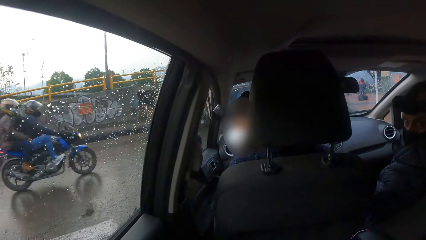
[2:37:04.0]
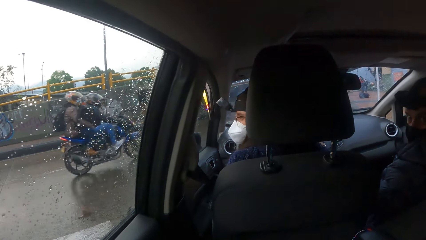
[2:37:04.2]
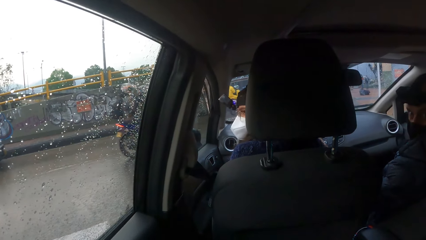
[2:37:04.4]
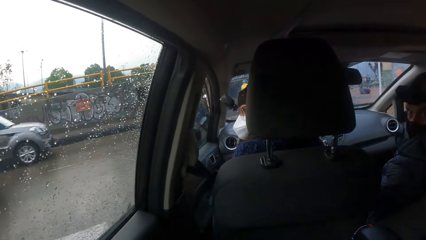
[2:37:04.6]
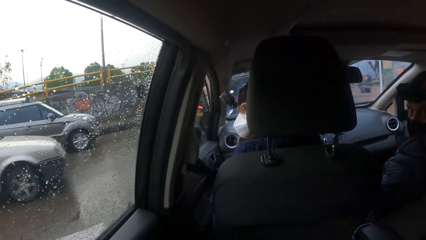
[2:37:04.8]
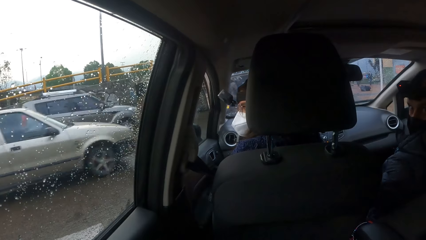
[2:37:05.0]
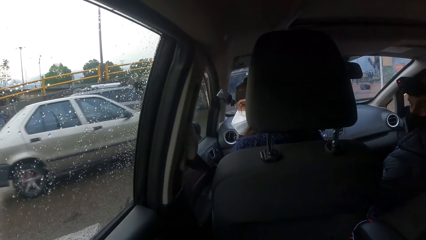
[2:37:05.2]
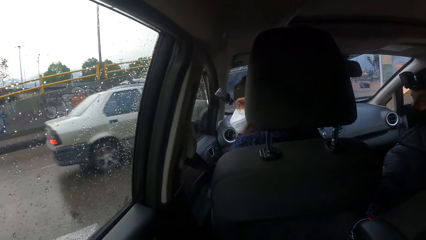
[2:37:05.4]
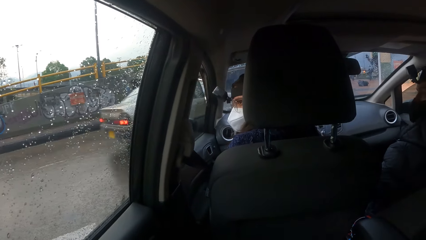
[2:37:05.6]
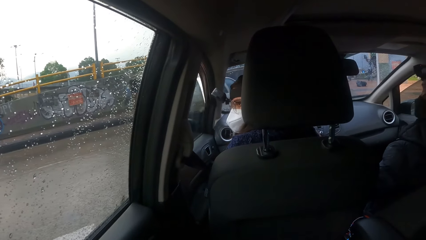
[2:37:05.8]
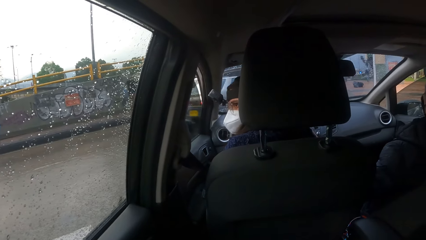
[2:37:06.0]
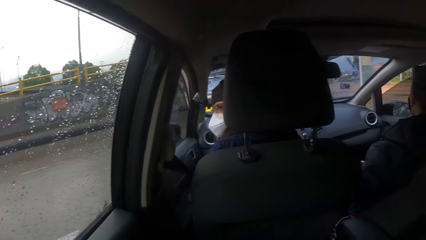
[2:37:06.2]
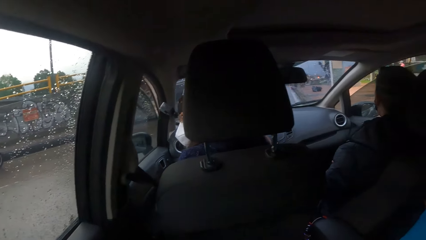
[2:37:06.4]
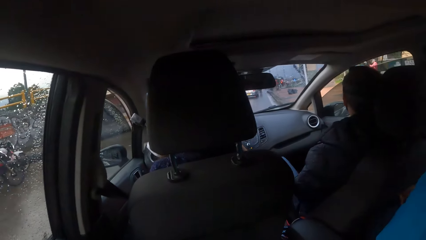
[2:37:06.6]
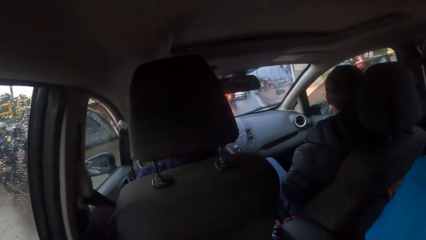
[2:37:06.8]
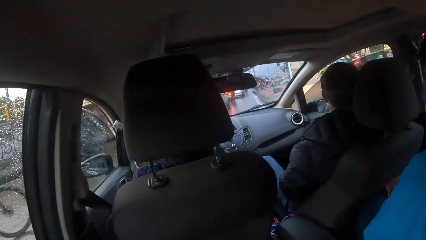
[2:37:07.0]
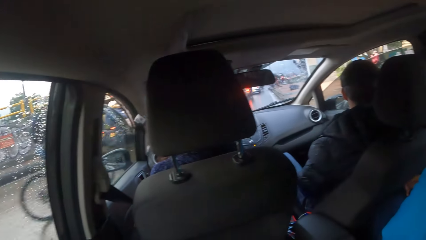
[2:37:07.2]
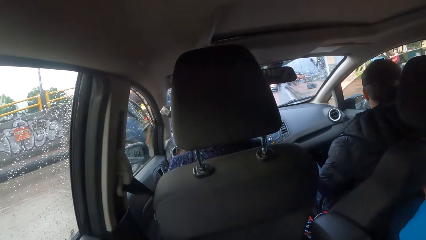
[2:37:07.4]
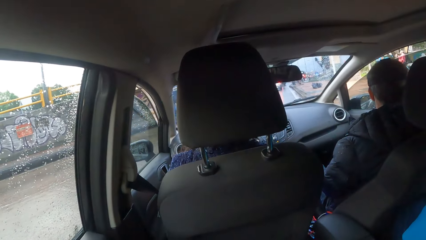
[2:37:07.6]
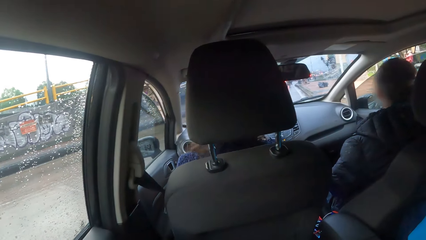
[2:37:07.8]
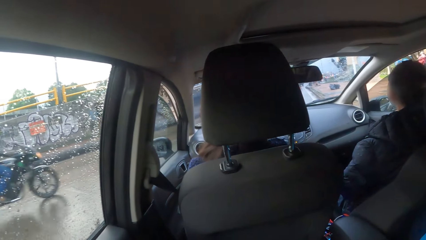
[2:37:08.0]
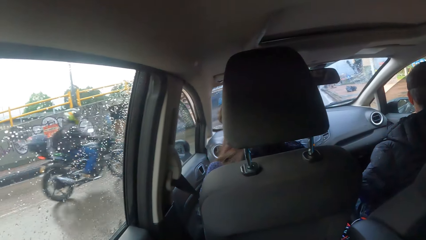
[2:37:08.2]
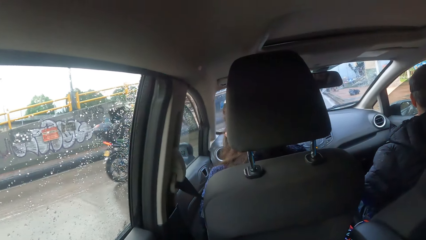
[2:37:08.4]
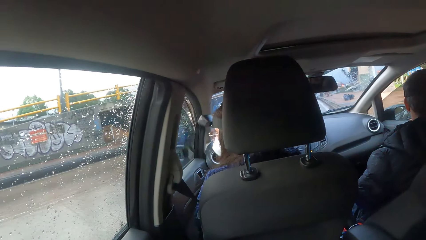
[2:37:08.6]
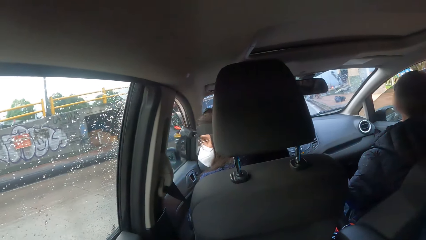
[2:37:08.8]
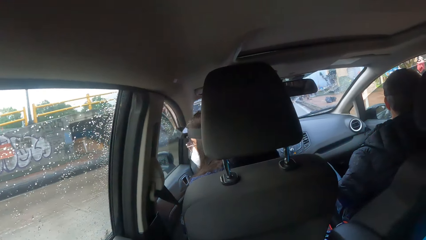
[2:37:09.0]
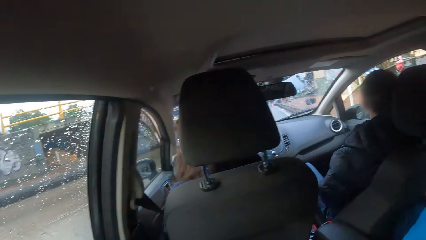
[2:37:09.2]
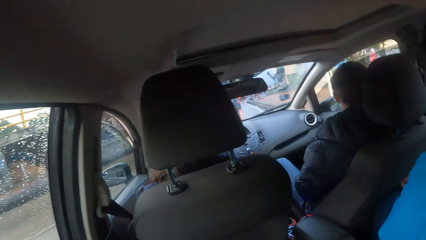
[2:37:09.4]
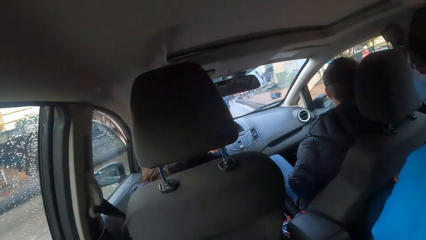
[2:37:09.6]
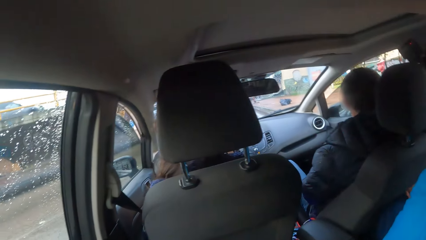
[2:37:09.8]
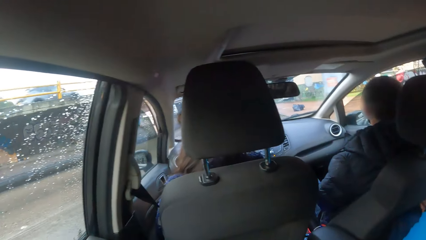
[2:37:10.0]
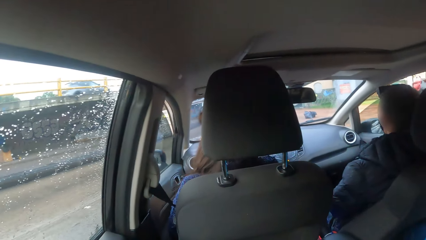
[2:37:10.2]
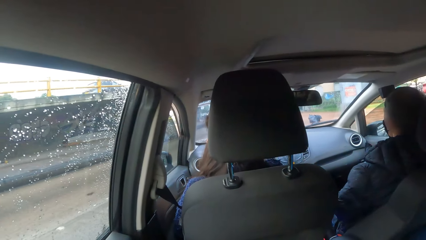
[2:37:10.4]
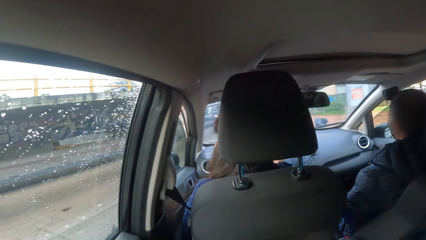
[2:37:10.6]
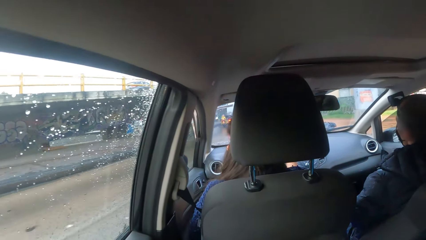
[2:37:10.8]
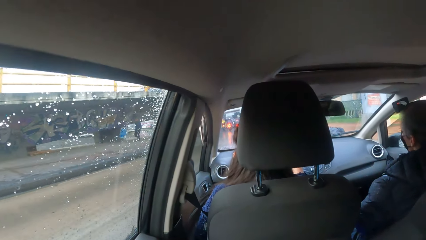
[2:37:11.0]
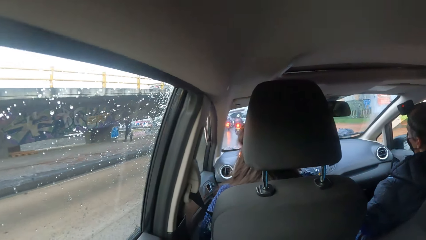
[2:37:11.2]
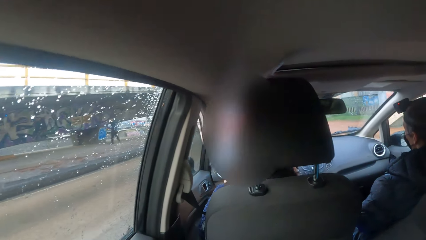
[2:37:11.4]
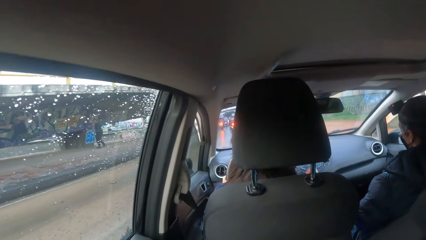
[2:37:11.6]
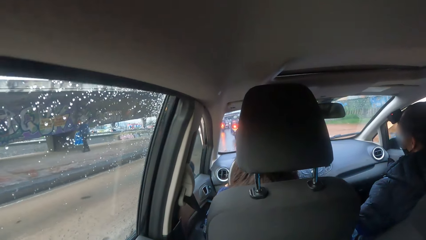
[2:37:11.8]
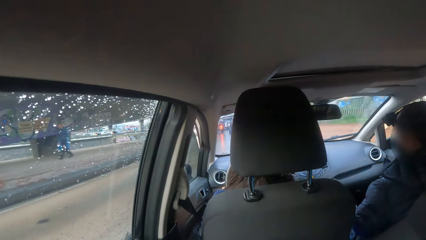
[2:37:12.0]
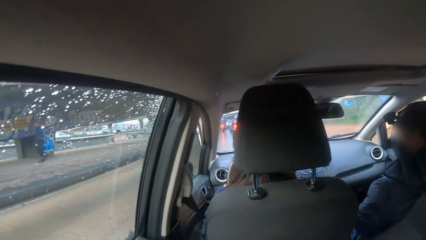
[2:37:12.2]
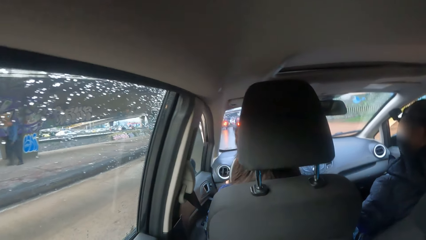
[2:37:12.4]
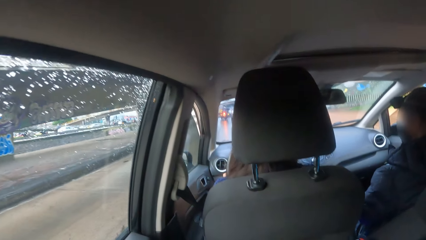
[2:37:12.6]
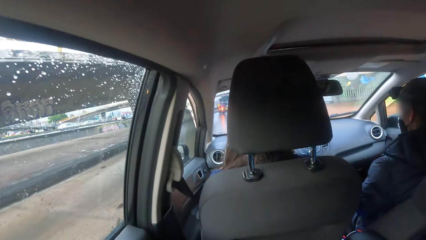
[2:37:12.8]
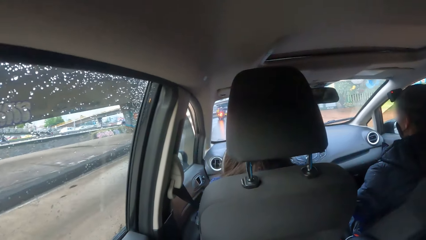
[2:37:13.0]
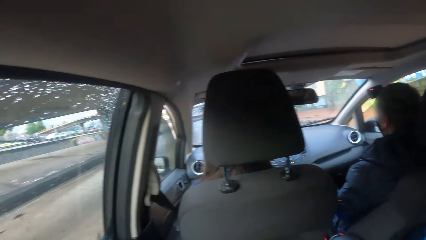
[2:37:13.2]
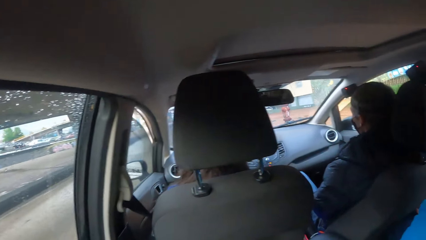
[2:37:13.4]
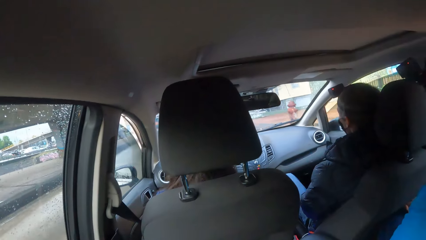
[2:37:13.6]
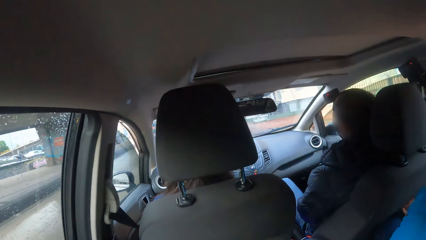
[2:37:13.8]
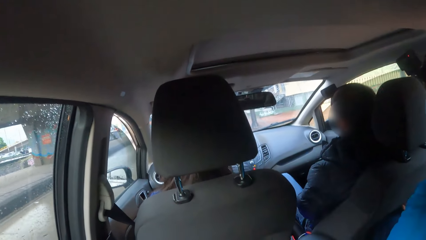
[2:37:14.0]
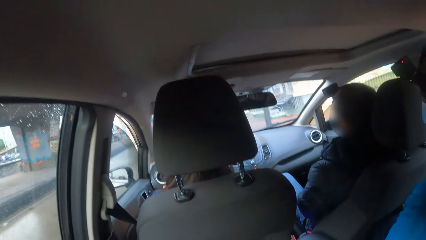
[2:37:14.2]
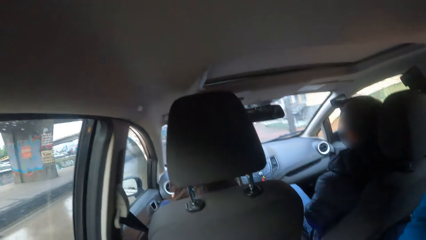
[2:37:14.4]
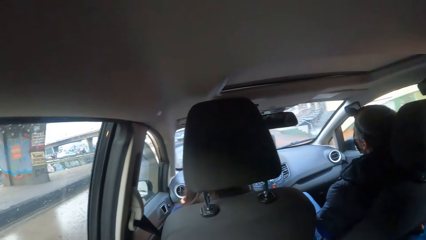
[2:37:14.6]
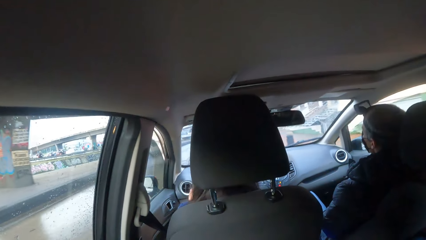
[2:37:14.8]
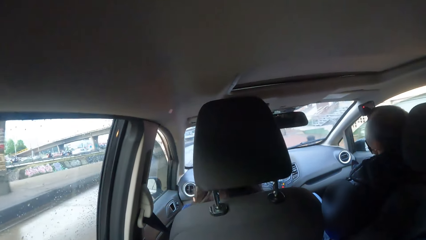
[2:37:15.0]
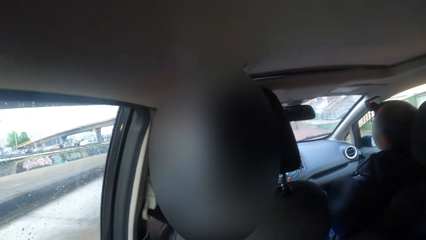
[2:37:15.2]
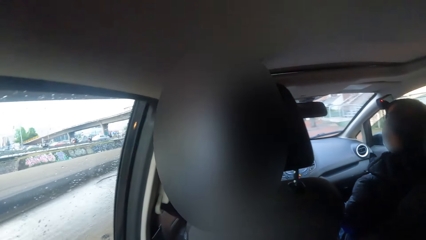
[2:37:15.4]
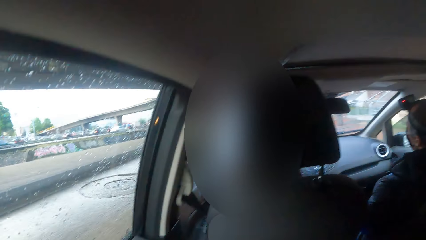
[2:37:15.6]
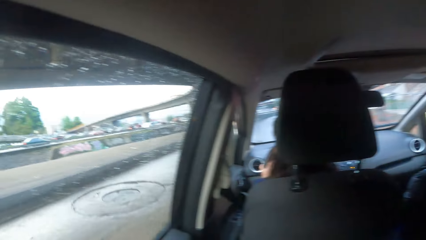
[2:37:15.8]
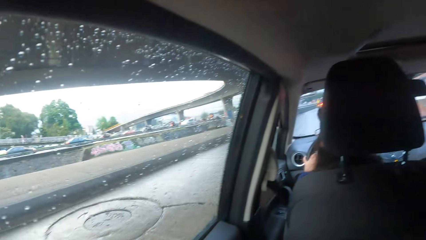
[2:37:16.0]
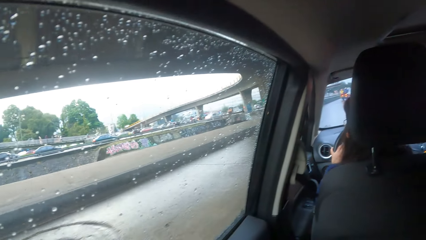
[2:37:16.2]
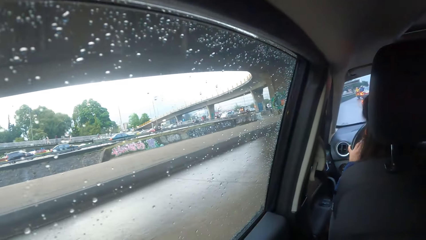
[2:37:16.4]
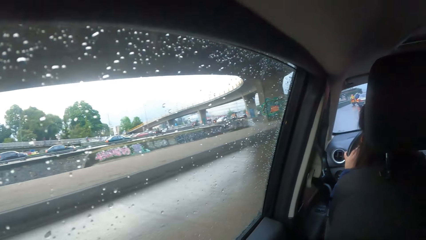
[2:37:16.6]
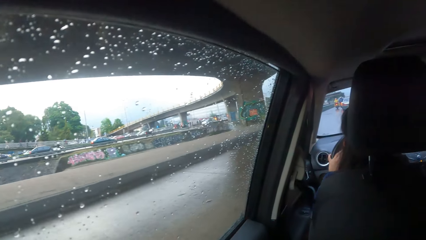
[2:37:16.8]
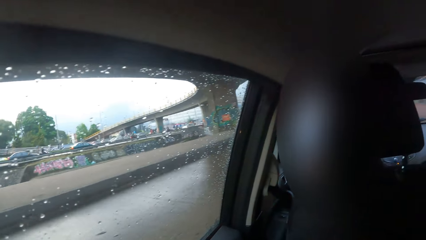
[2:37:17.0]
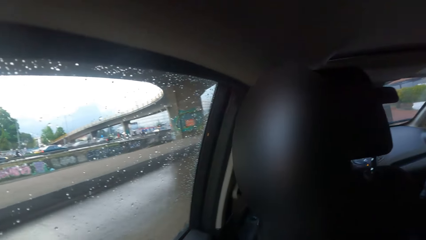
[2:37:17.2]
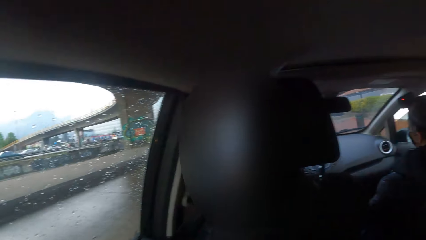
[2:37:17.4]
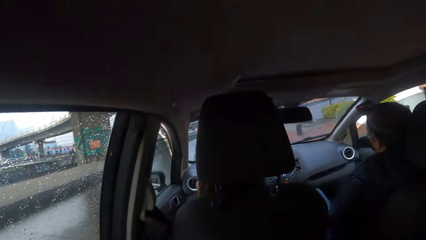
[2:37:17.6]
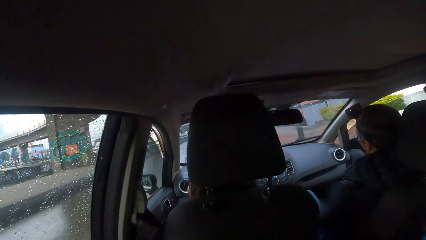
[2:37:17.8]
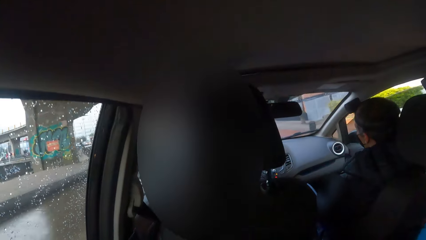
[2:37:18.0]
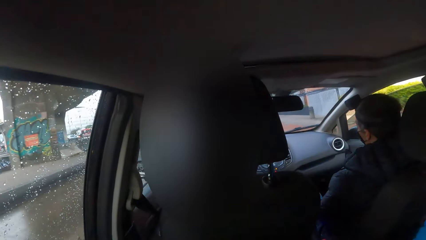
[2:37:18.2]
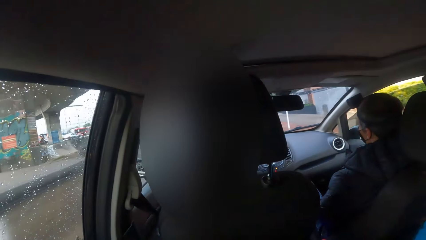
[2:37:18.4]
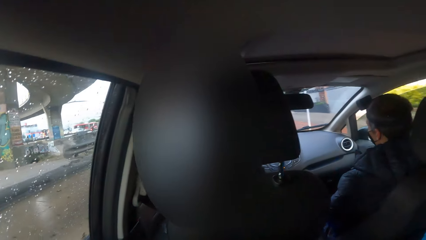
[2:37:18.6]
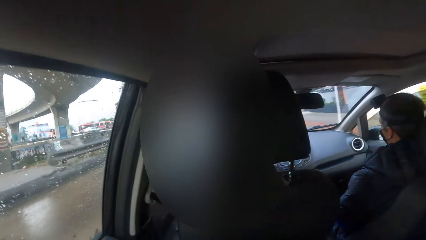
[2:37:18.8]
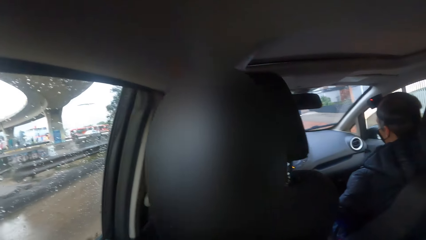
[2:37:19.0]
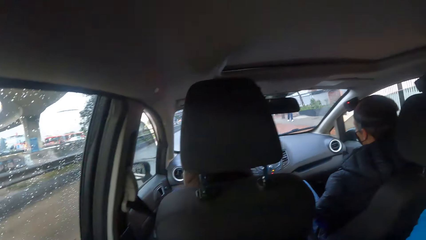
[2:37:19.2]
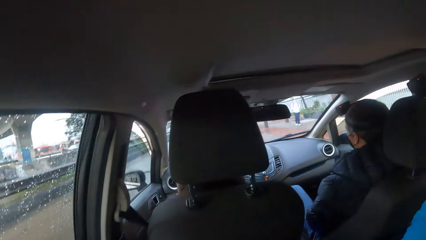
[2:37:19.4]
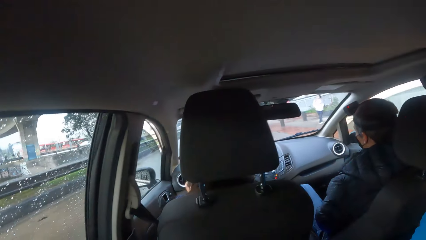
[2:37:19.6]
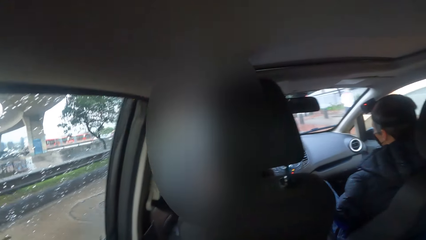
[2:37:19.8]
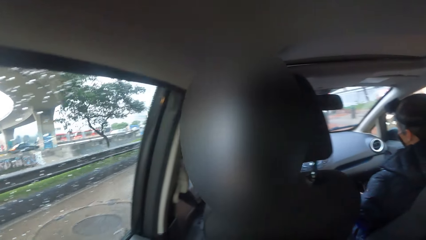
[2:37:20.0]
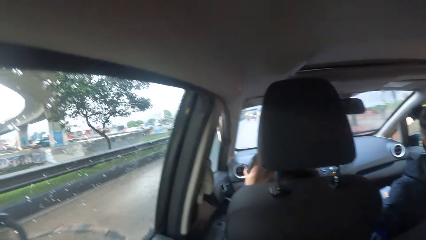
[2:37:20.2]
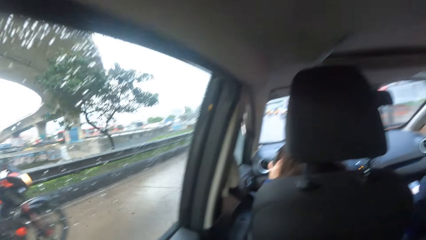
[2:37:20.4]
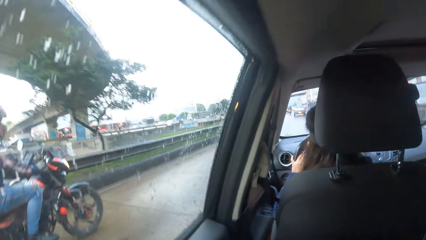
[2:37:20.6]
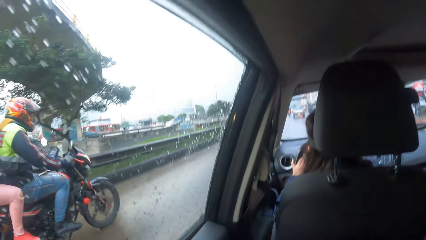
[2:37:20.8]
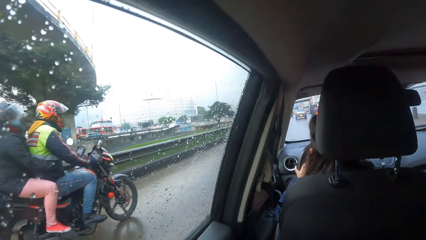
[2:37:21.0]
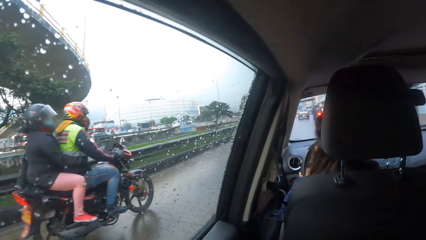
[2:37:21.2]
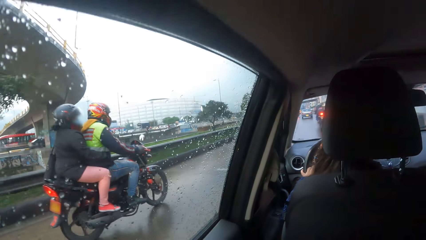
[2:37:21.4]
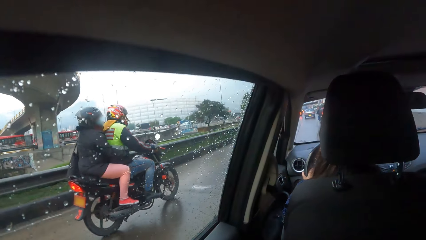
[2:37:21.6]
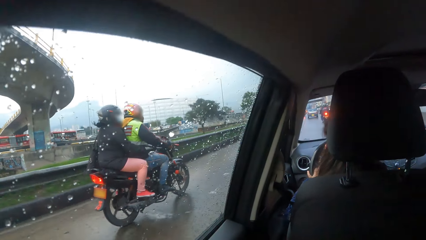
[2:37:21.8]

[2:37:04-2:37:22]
A biker with a passenger rides past the car the camera wearer is in. A silver car drives past the car they are in. An ash car drives past the car they are in. Another biker rides past the car they are in. Another biker with another passenger rides past the car they are in.
